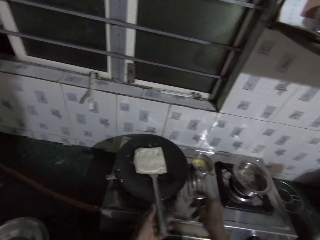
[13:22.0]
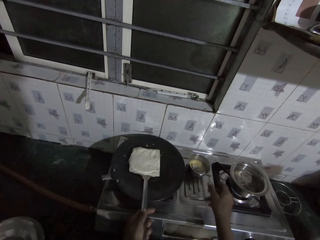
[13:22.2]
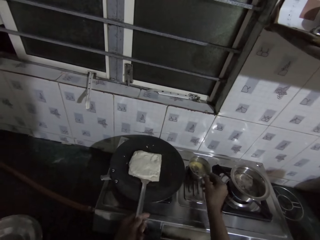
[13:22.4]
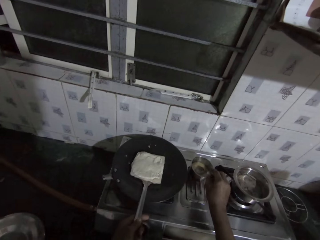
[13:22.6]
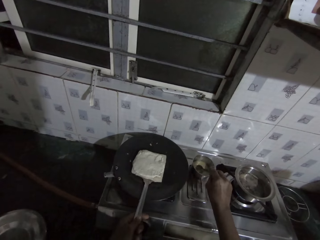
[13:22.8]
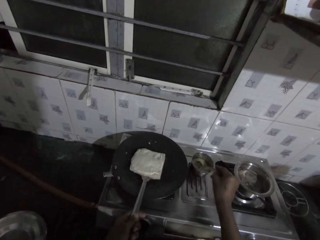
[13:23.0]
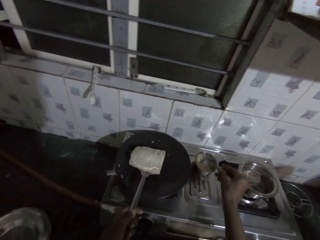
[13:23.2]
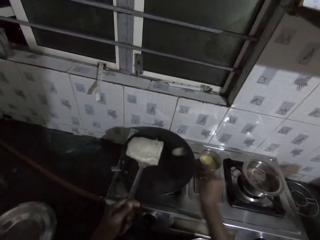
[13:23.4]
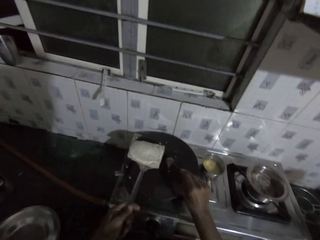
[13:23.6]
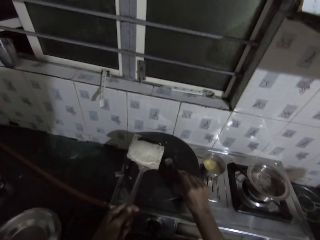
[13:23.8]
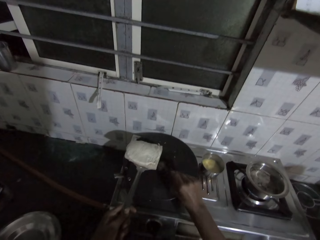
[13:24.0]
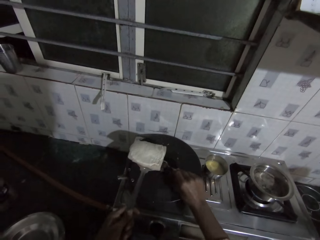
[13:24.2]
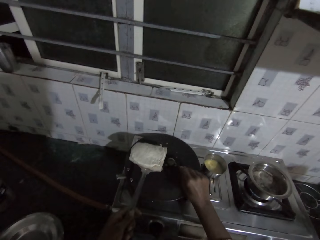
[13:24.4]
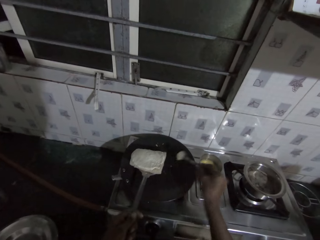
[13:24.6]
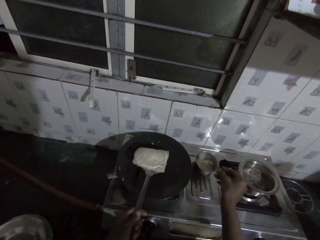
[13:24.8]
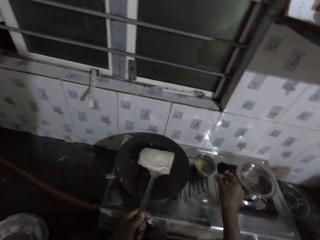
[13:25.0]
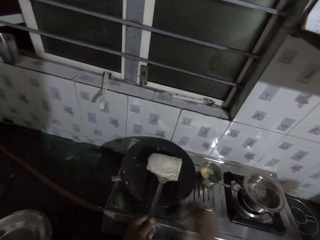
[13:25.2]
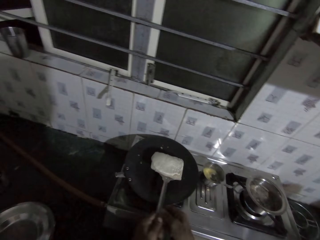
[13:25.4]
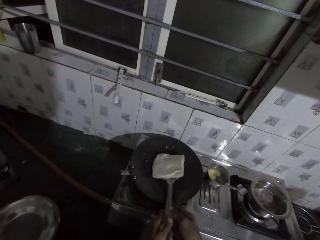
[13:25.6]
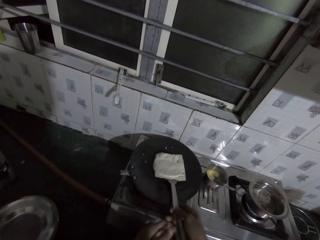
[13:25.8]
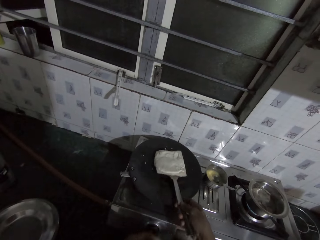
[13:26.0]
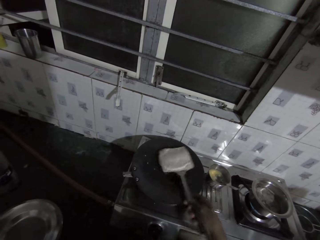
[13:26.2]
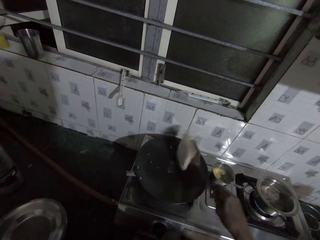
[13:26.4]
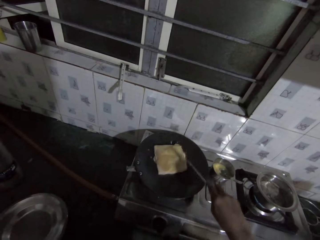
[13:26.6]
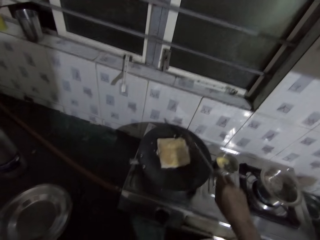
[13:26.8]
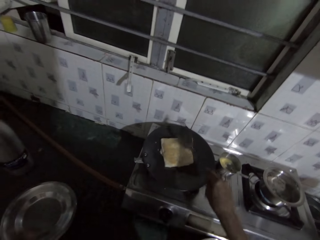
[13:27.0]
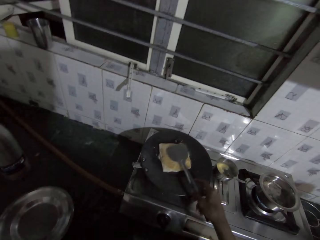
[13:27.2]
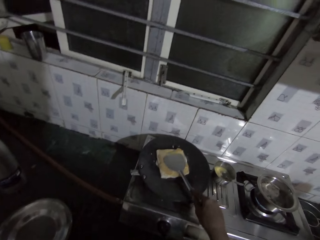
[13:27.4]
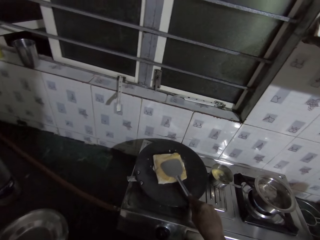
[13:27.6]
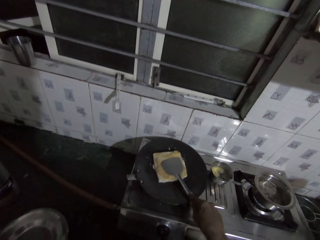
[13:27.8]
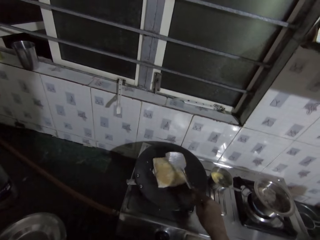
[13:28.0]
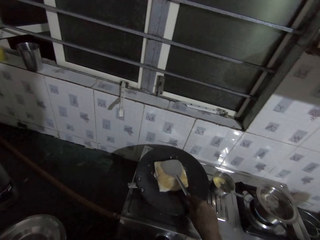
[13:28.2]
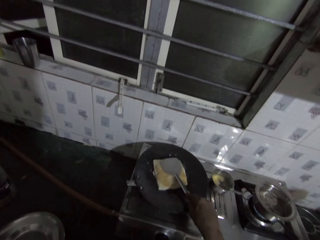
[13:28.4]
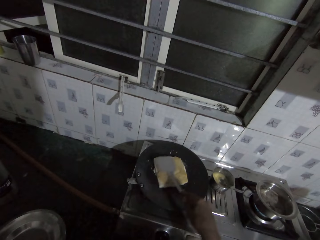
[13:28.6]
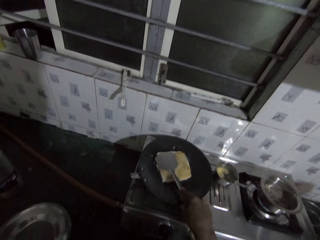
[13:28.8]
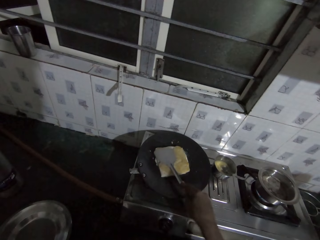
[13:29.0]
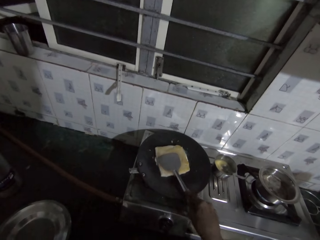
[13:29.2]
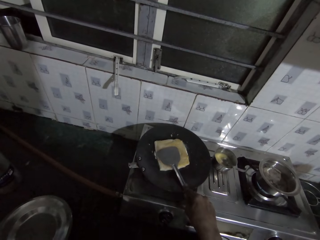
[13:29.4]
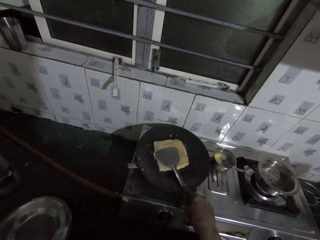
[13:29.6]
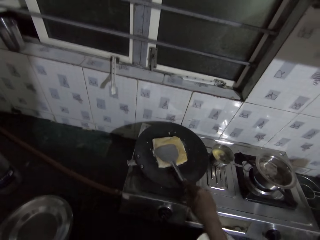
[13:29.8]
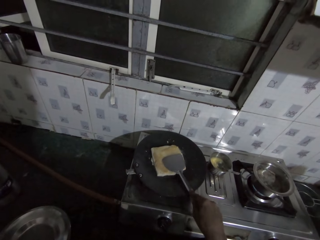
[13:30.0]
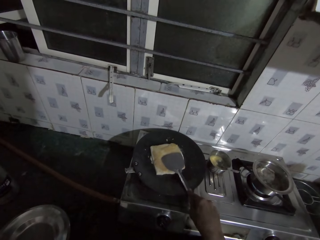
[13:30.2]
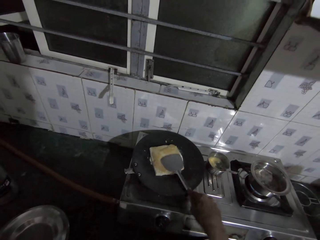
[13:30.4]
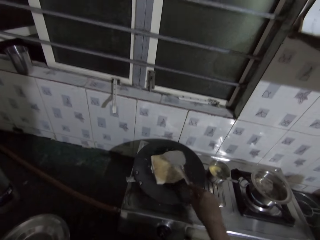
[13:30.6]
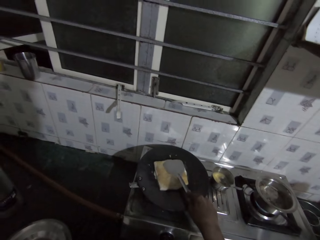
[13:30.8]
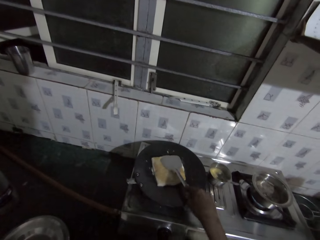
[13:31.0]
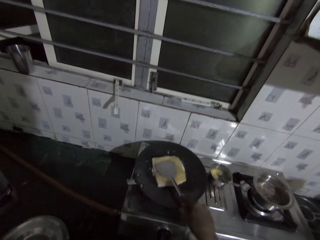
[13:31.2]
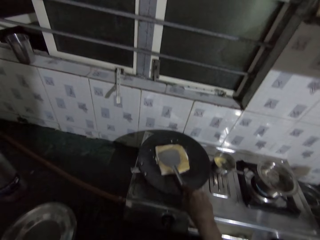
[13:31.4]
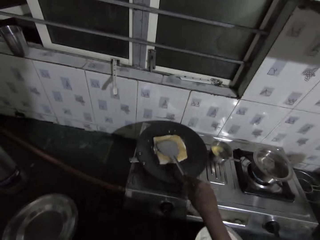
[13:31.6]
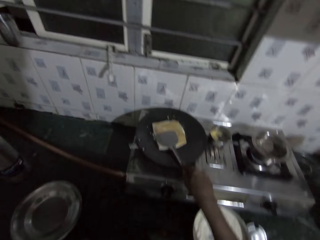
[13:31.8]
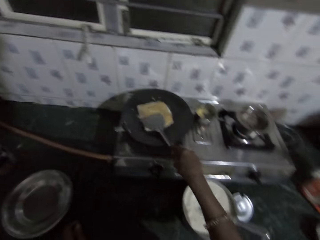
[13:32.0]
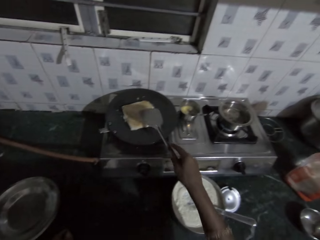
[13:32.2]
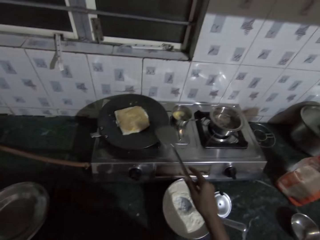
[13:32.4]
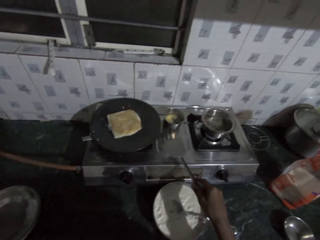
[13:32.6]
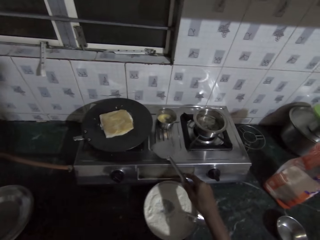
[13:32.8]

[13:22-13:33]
The camera wearer lifts the bread from the skillet on the gas stove with the solid turner in her left hand. She holds the spoon in the bowl of oil on the gas stove on the kitchen countertop with her right hand. She scoops oil from the bowl on the gas stove on the kitchen countertop with the spoon in her right hand. She spreads the oil in the spoon in her right hand on the skillet on the gas stove on the kitchen countertop. She drops the spoon in her right hand in the bowl of oil on the gas stove. She passes the solid turner in her left hand to her right hand. She flips the bread in the solid turner in her right hand. She presses the bread on the skillet on the gas stove with the solid turner in her right hand. She turns the bread on the pan.

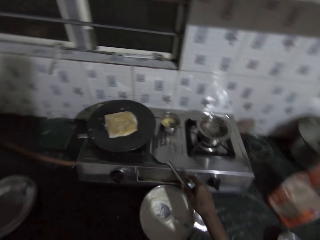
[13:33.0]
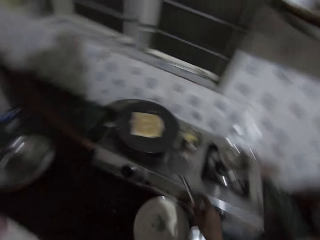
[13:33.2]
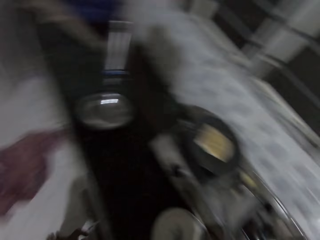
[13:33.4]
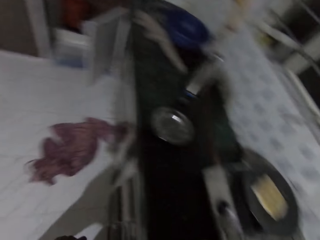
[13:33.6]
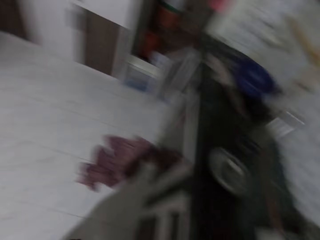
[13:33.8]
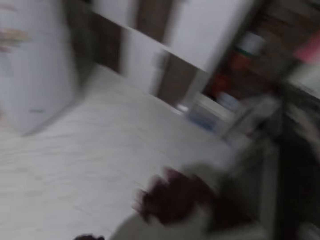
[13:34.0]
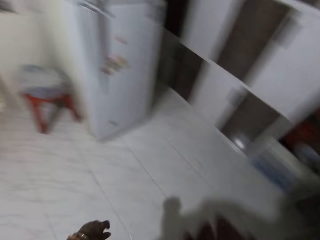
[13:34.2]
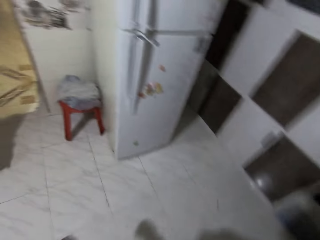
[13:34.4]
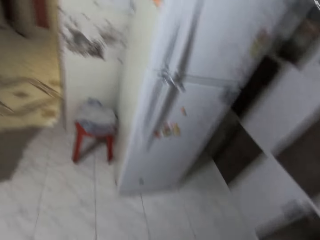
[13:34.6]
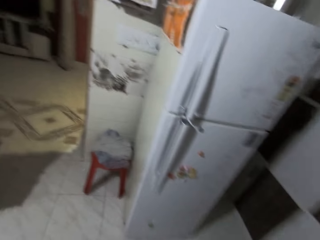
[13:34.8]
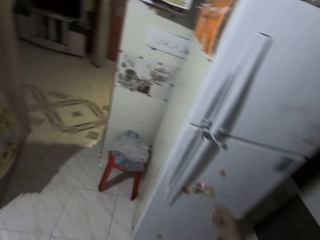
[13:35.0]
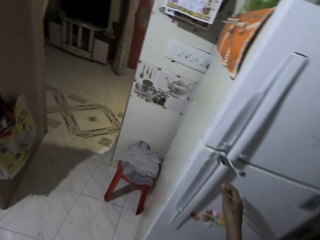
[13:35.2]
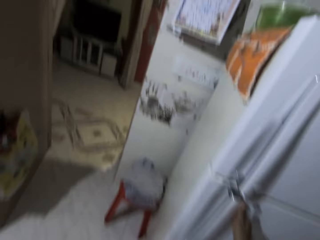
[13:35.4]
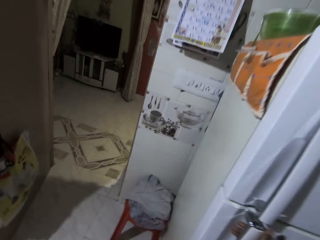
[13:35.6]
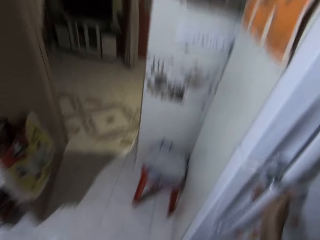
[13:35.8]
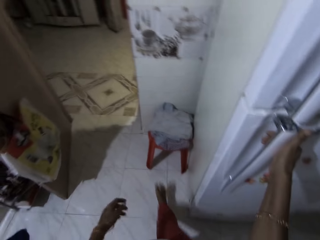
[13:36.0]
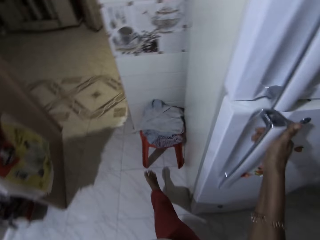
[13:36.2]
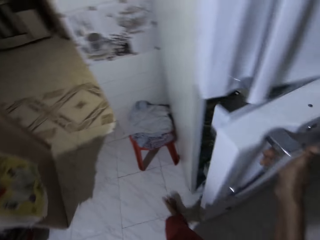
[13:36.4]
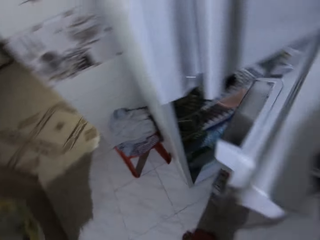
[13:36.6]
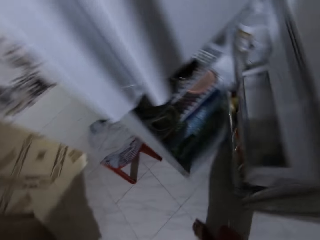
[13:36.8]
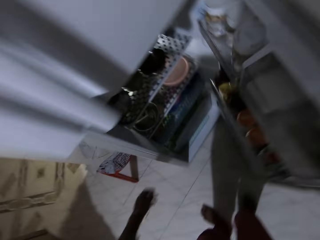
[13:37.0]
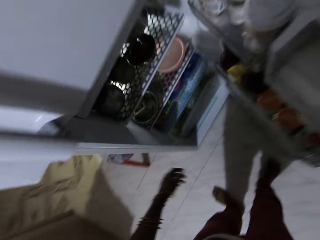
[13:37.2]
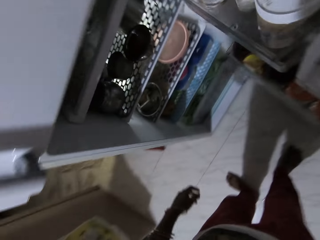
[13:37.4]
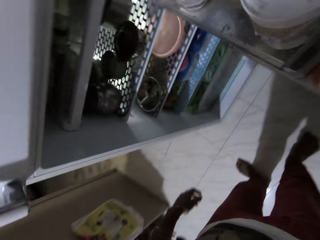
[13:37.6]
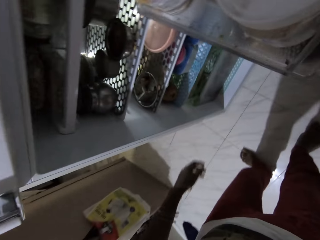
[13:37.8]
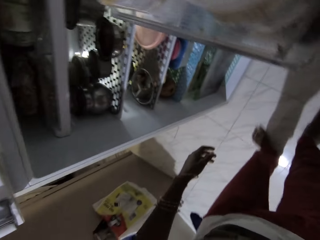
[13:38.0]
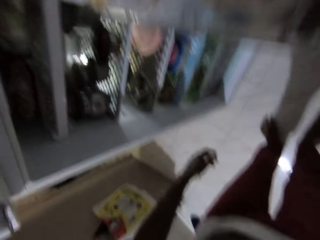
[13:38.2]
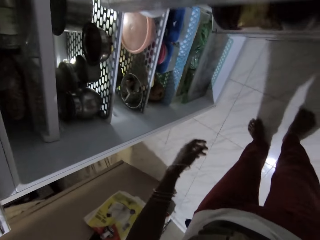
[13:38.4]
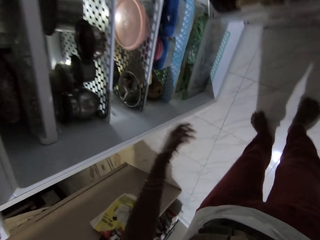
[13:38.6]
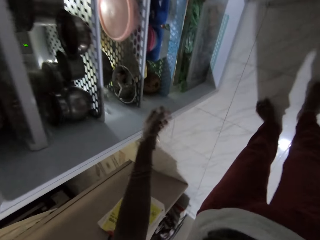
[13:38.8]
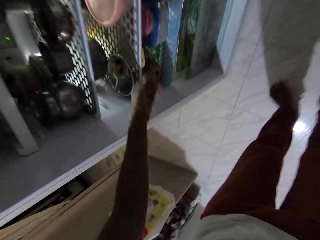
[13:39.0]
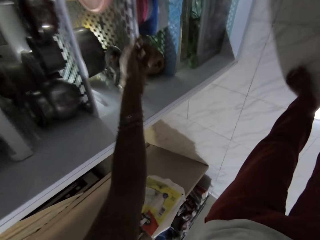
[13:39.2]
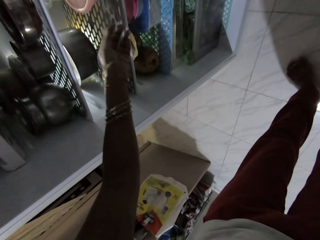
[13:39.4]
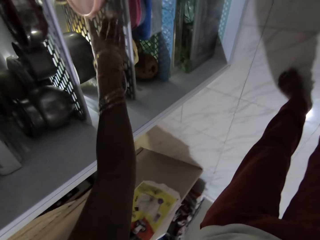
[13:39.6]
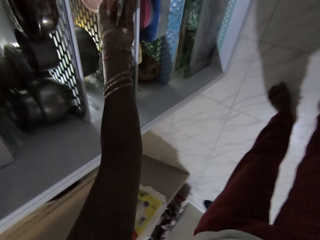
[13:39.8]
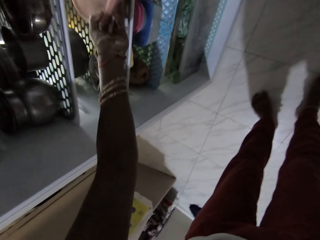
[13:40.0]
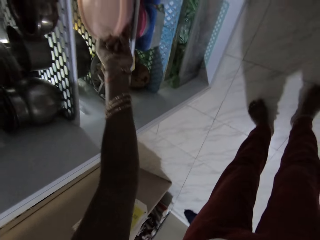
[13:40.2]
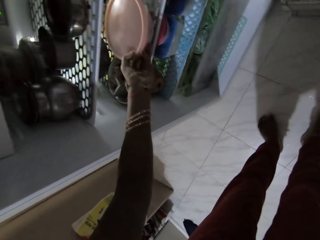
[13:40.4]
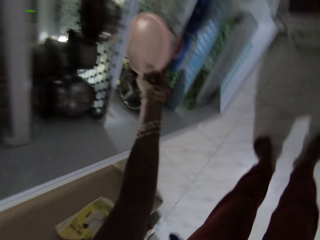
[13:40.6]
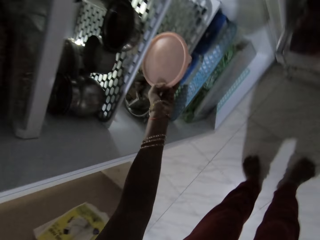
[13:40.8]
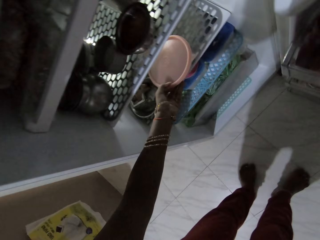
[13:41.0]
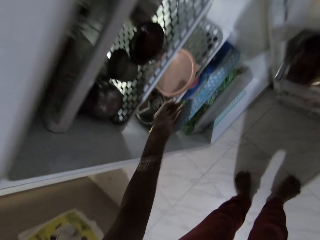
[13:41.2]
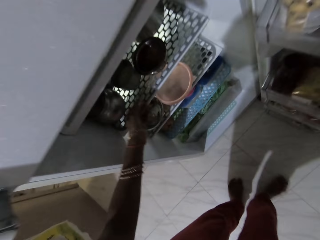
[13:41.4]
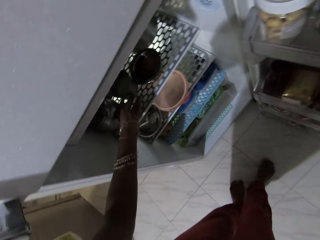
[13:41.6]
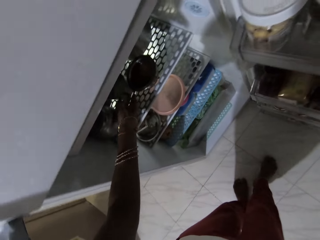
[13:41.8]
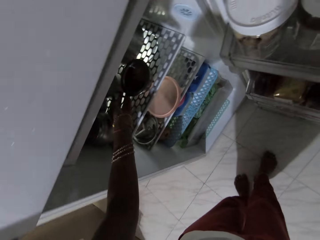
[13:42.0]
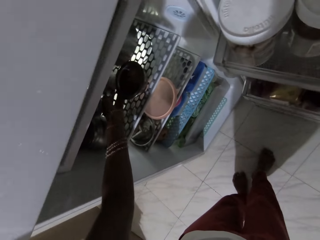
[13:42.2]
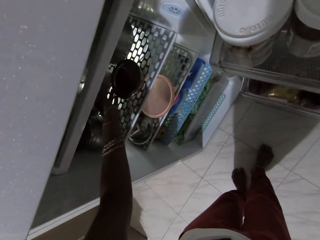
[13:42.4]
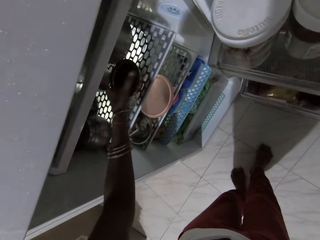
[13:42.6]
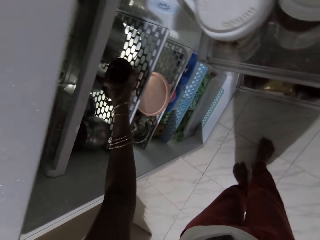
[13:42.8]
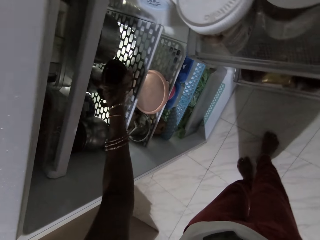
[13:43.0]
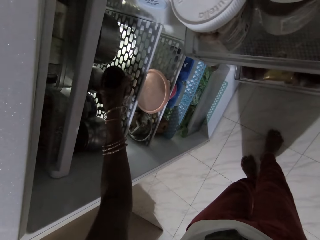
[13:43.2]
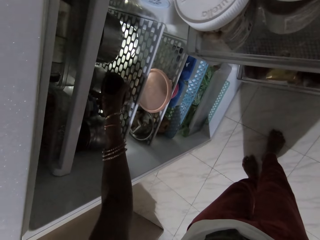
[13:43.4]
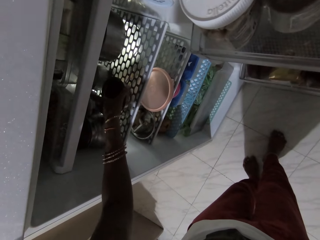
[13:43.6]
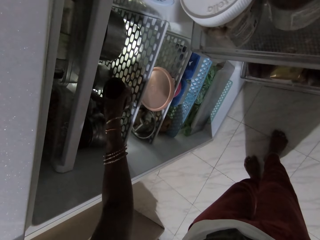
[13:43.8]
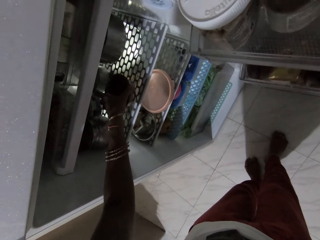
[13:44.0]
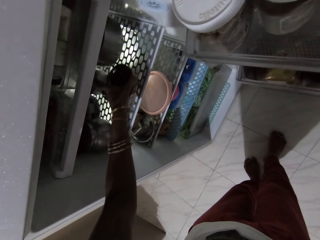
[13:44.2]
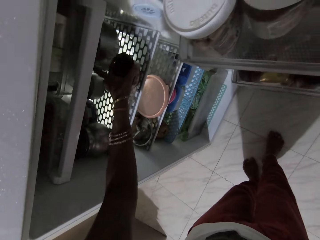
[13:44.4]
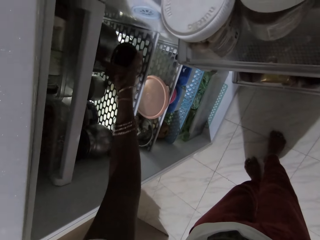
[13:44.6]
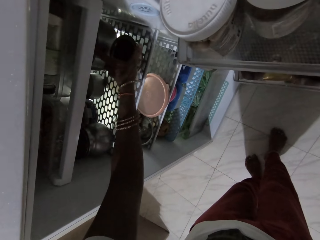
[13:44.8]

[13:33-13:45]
The camera wearer places the solid turner in her right hand on the gas stove on the kitchen countertop. She walks in the house. She opens the fridge with her right hand. She moves the container in the fridge with her left hand. She picks a tin. She moves the containers in the fridge with her left hand.
